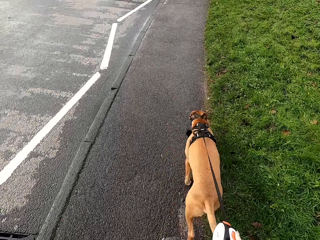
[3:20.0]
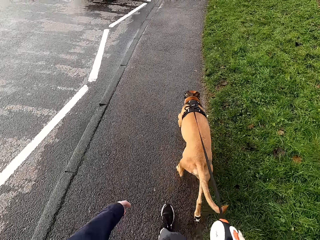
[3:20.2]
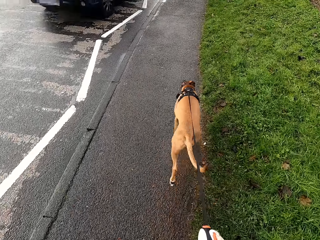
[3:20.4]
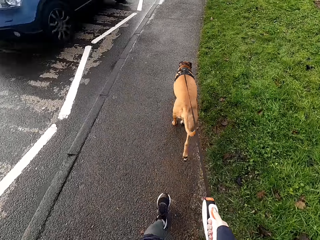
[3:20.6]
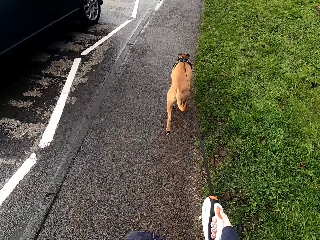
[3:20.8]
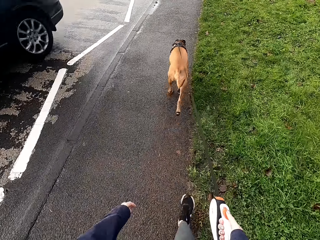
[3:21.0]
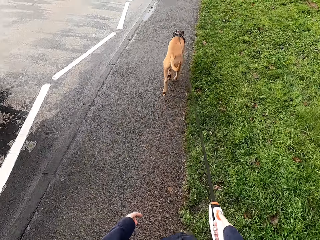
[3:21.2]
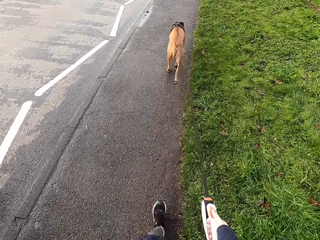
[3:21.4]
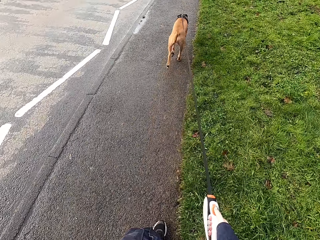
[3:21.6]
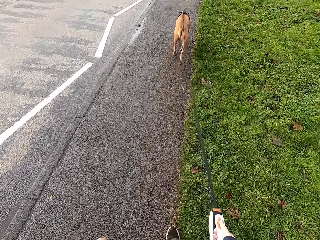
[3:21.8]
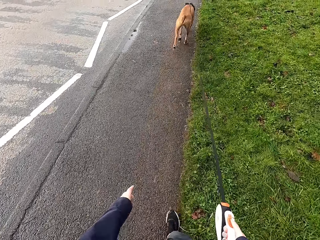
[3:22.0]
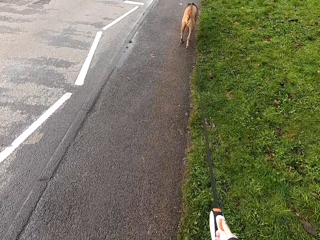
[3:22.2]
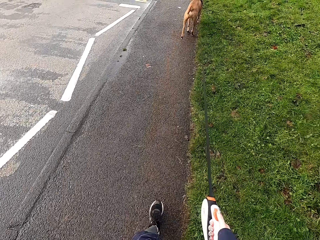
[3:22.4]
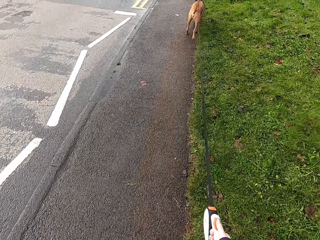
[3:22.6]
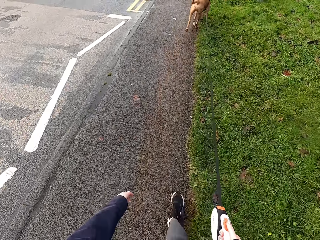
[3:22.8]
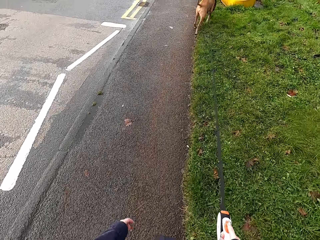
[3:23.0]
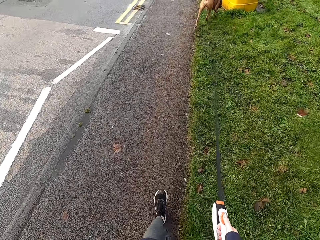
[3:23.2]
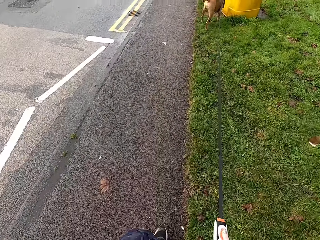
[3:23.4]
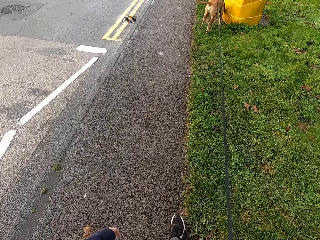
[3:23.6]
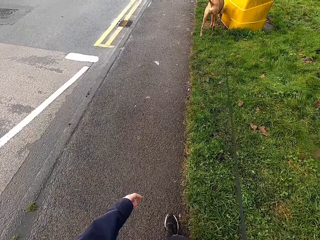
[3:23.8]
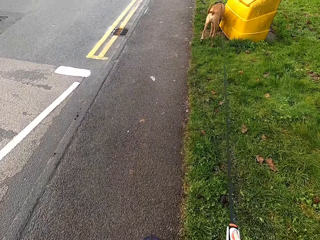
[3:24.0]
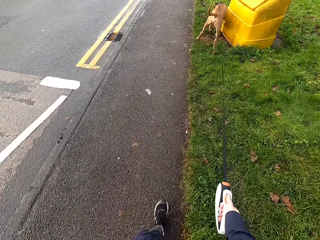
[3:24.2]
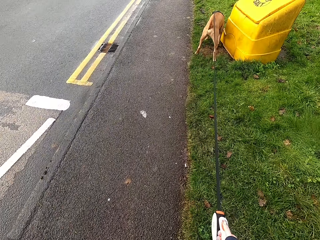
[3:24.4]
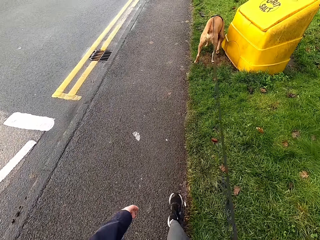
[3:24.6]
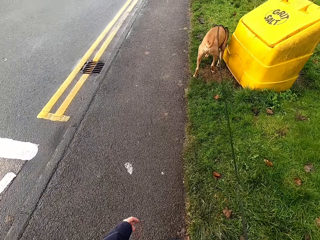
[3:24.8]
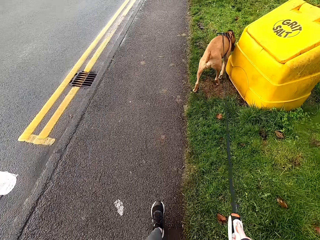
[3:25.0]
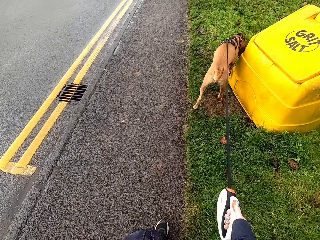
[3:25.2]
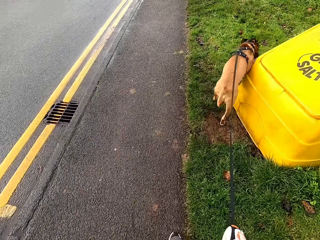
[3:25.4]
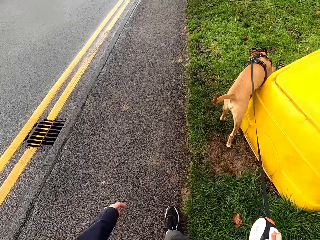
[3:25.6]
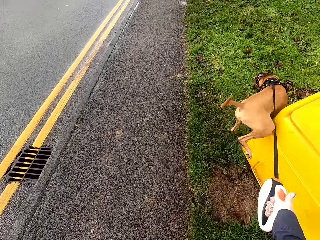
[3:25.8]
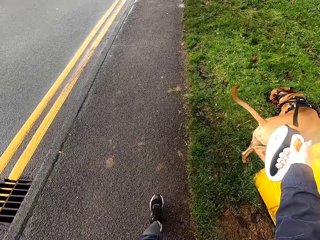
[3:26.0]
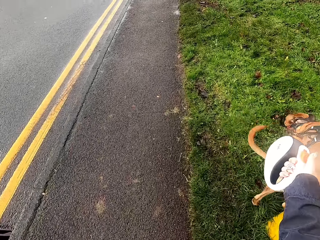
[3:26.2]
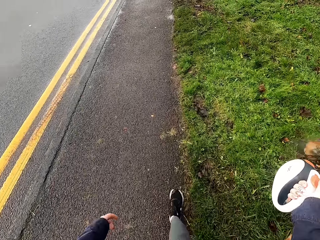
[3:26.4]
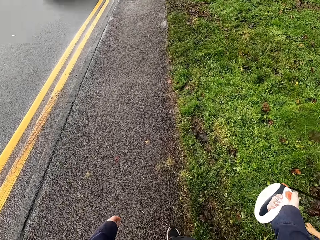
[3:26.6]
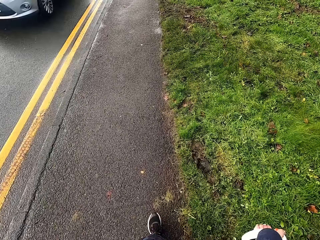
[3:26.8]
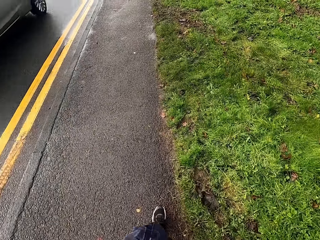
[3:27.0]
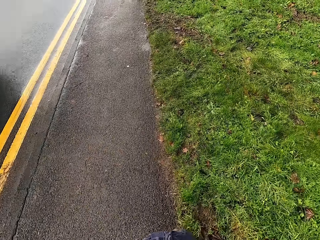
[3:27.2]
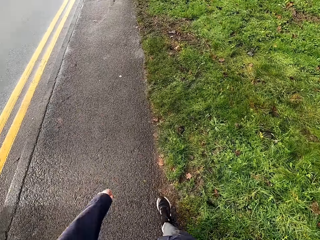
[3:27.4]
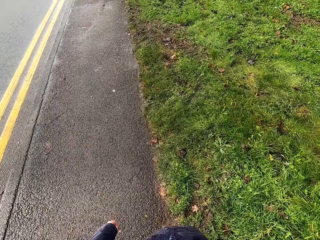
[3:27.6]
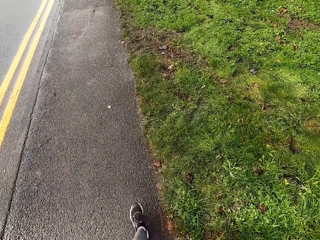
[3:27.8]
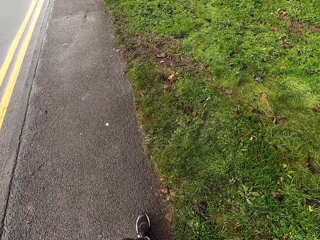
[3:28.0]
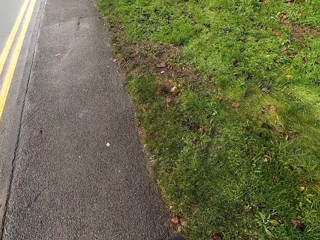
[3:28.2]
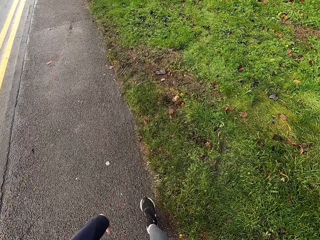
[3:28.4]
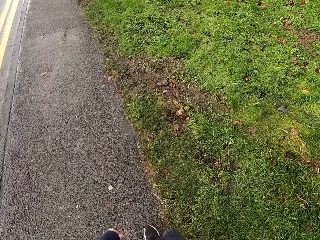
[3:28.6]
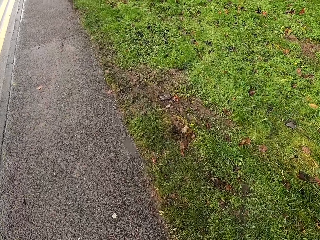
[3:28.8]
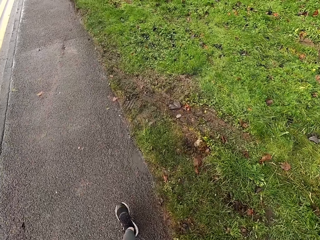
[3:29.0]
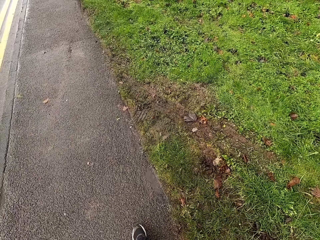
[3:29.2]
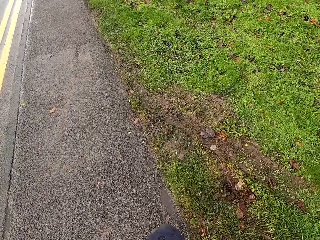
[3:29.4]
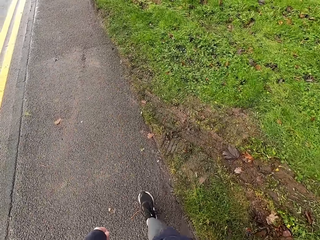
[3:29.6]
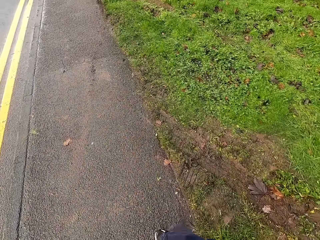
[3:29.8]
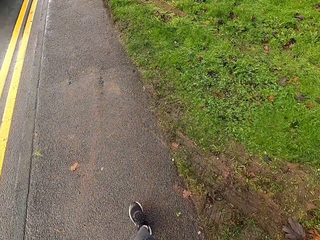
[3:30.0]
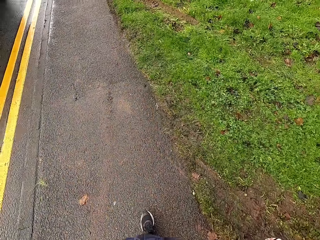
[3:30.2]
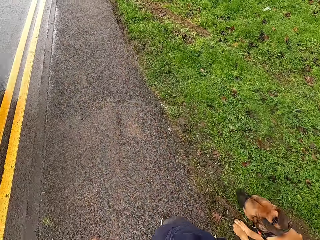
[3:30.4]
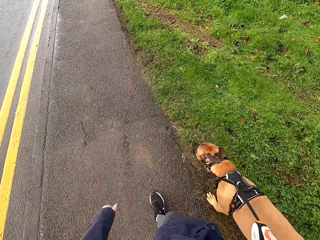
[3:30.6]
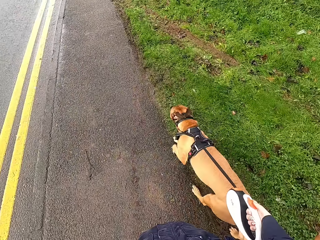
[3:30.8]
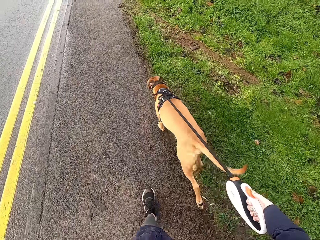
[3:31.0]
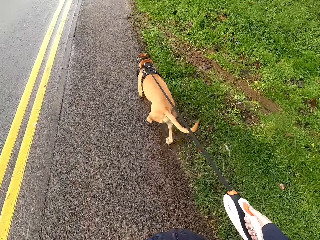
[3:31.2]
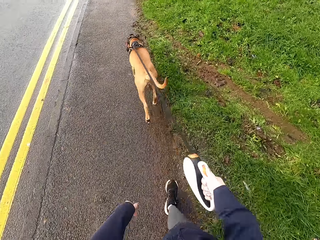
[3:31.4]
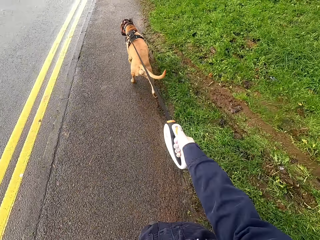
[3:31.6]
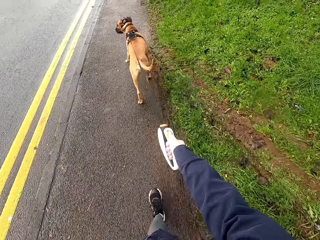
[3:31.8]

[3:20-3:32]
A blue car drives past the camera wearer. A grey car drives past the camera wearer. A yellow car drives past the camera wearer.

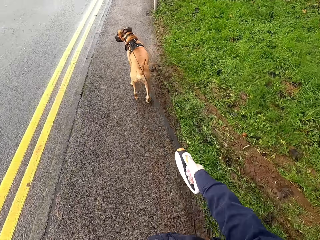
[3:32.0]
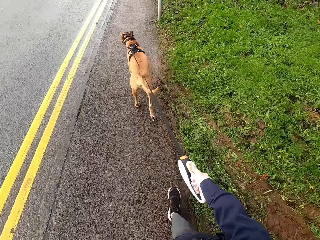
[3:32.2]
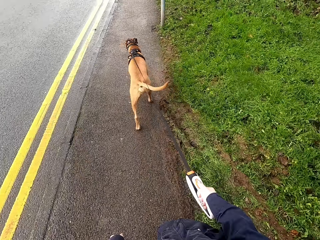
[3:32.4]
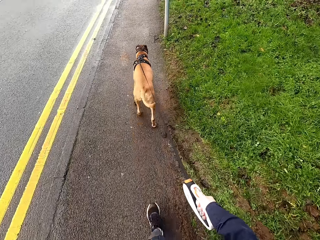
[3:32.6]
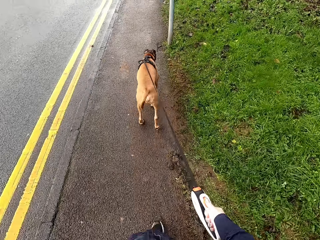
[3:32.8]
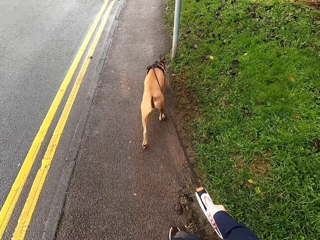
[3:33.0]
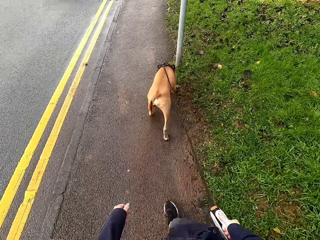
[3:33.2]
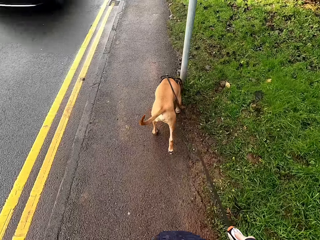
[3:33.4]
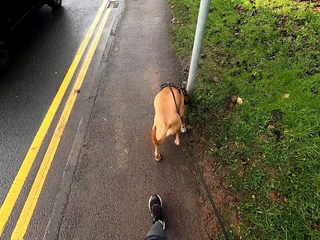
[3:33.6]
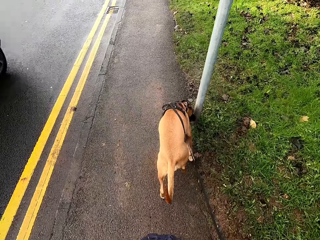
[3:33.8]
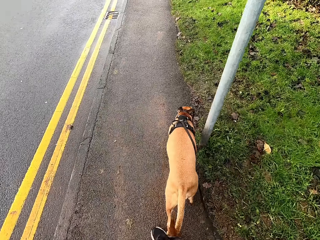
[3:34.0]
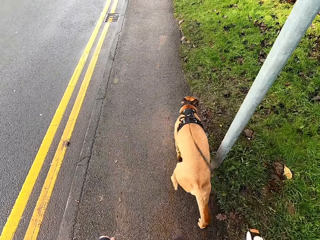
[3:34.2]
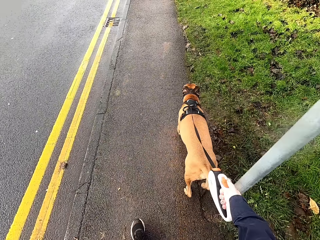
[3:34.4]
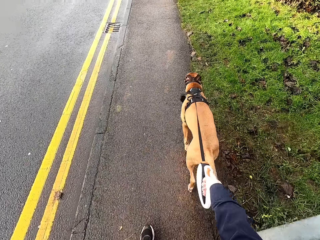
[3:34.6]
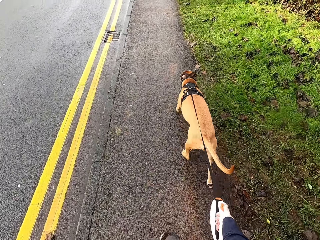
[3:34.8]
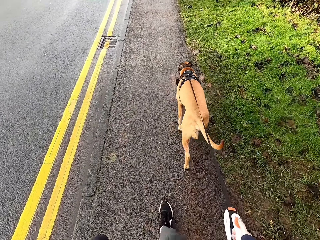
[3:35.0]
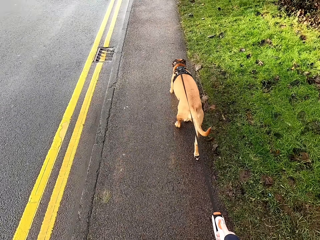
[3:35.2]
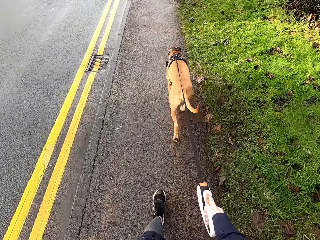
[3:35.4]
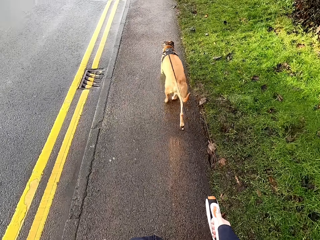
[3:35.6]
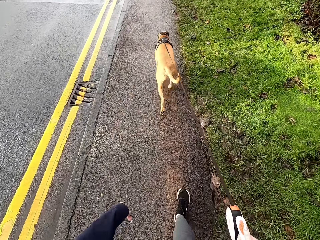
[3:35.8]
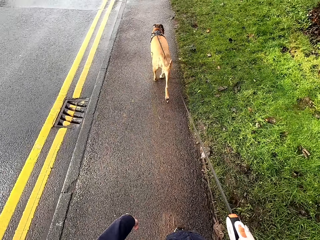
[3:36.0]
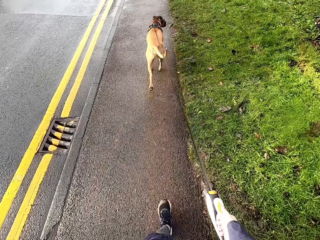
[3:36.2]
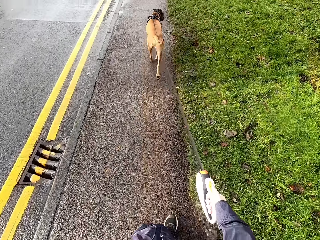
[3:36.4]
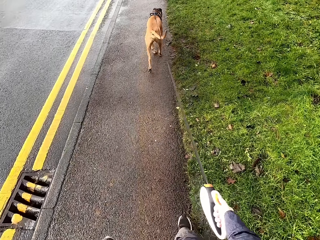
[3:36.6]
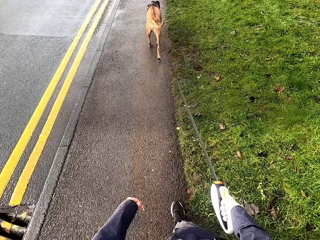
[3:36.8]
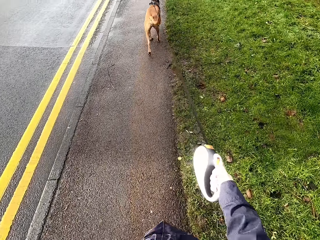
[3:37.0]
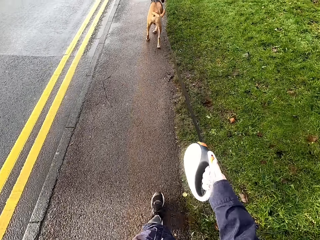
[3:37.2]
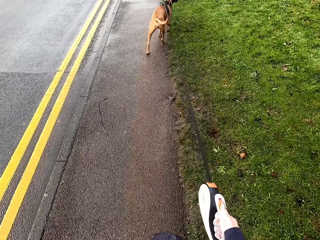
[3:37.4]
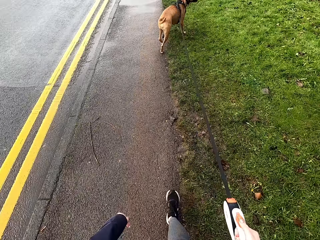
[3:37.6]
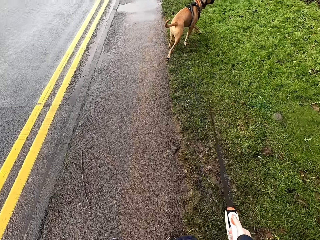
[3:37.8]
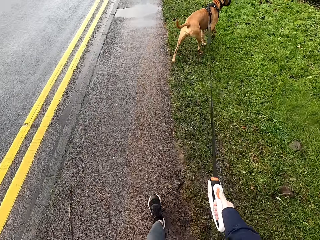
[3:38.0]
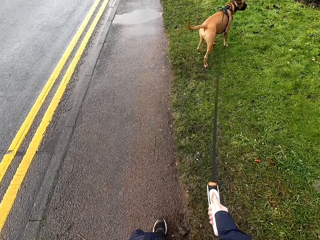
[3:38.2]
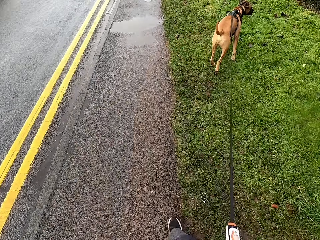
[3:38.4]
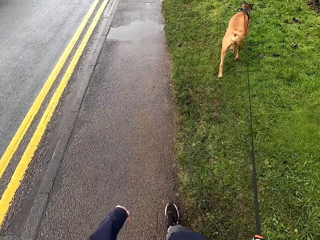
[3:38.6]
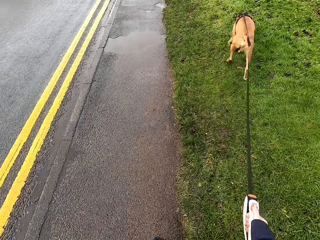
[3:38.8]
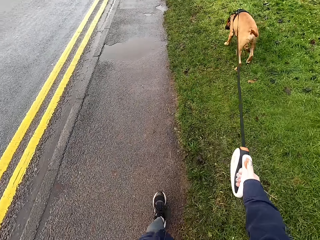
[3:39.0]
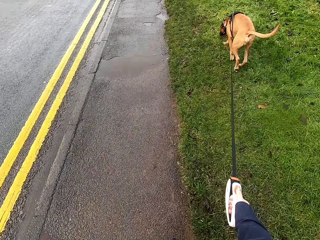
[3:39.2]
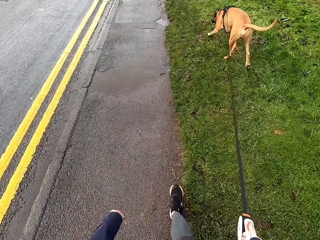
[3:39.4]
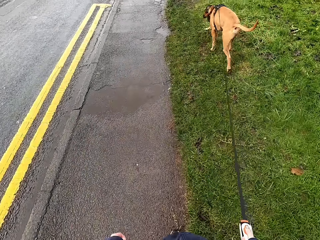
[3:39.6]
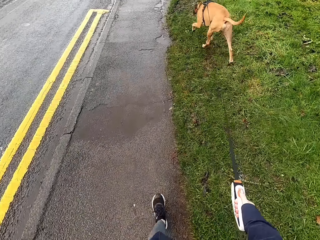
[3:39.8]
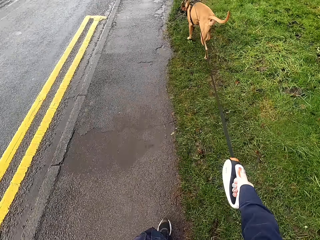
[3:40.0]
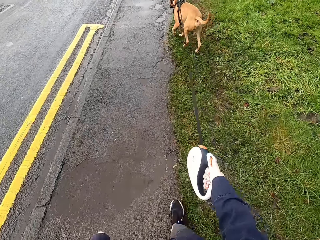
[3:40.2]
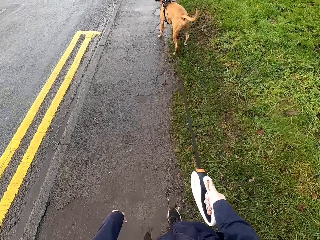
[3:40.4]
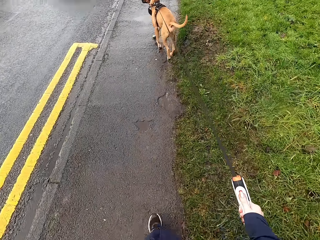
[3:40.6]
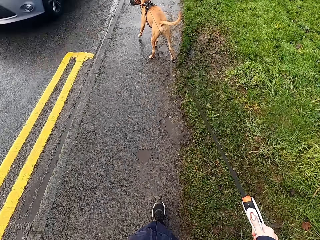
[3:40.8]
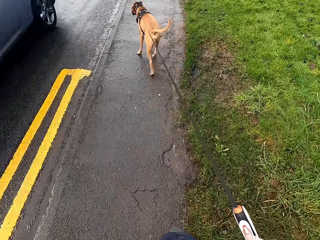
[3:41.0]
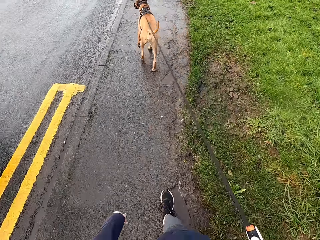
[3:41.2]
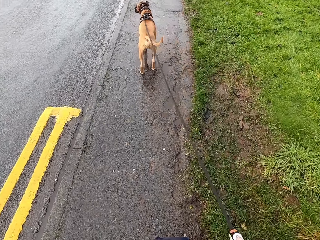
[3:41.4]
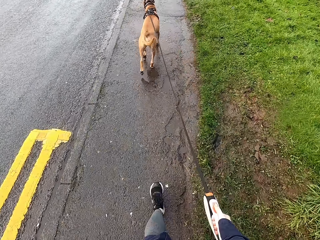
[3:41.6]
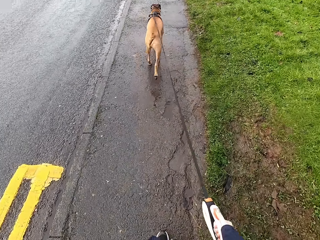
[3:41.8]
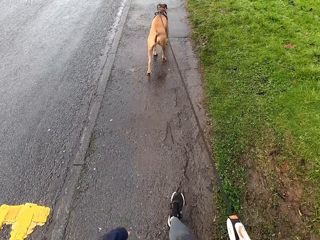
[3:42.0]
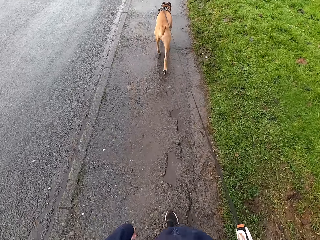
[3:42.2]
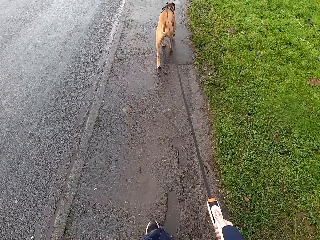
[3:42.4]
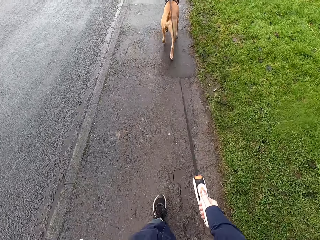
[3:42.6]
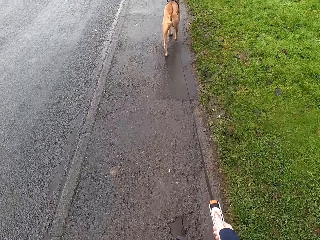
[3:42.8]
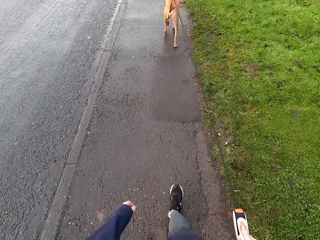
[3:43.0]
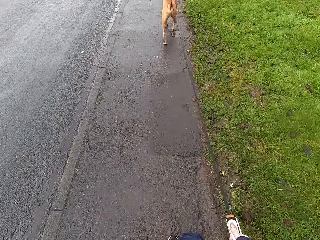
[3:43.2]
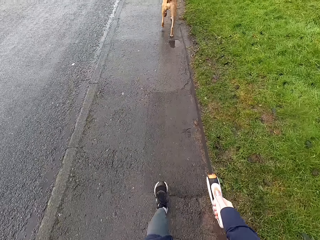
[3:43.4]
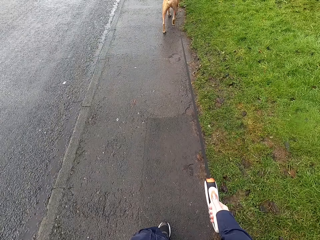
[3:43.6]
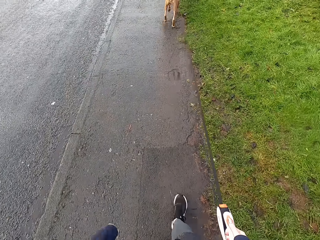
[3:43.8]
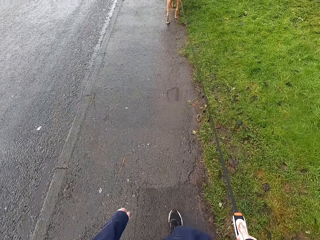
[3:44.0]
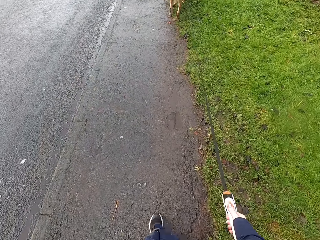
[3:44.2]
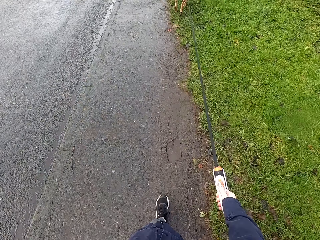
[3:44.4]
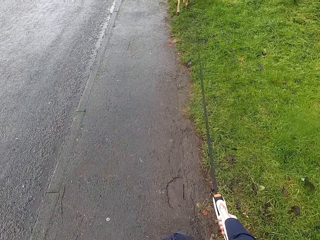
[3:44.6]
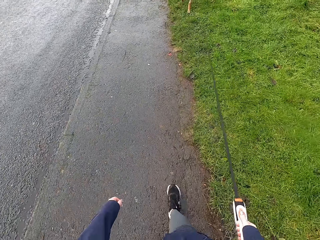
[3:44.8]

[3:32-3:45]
A black car drives past the camera wearer. A blue car drives past the camera wearer.
